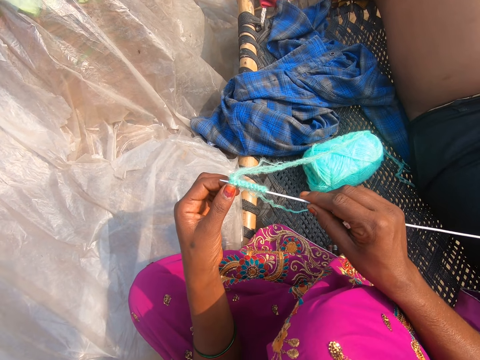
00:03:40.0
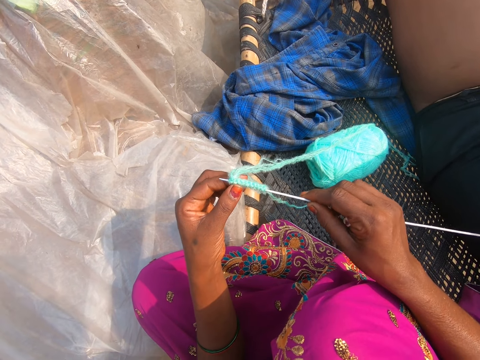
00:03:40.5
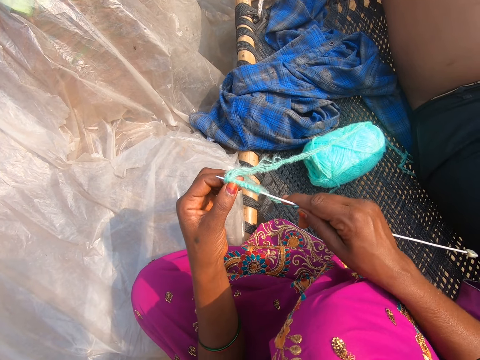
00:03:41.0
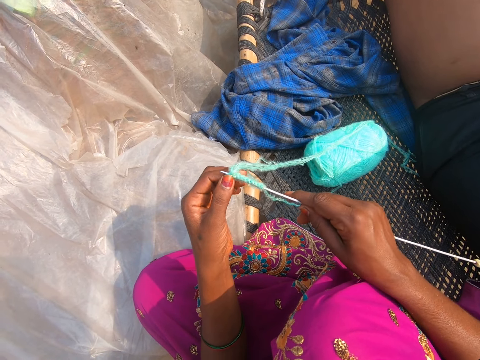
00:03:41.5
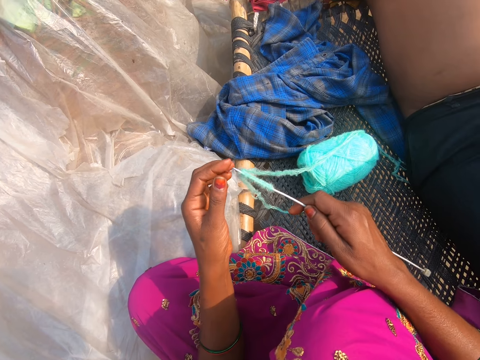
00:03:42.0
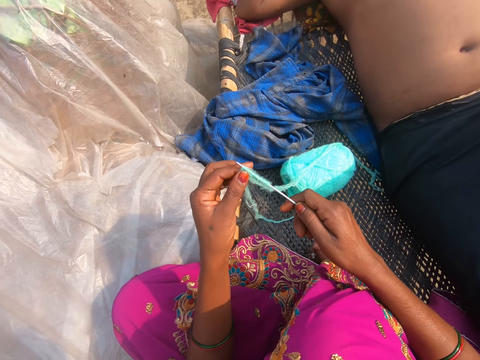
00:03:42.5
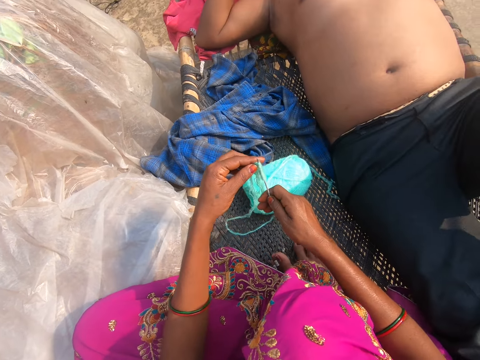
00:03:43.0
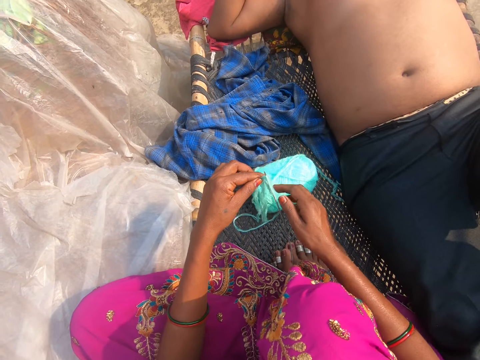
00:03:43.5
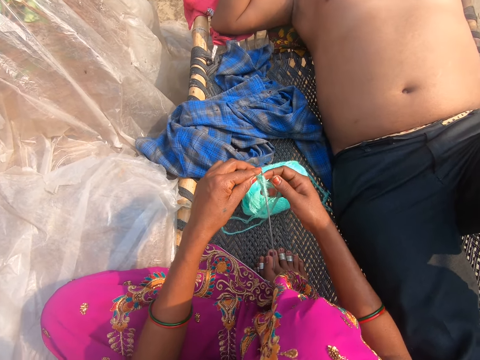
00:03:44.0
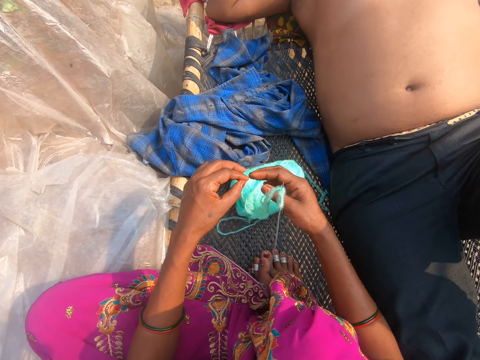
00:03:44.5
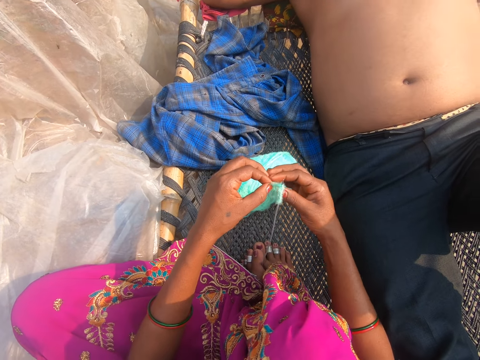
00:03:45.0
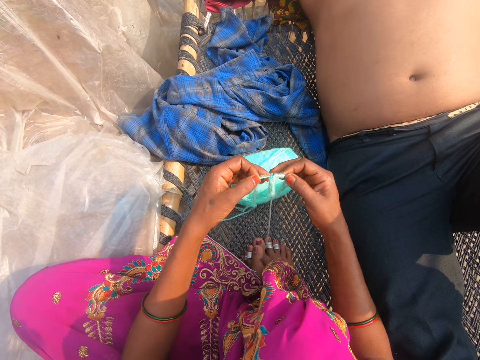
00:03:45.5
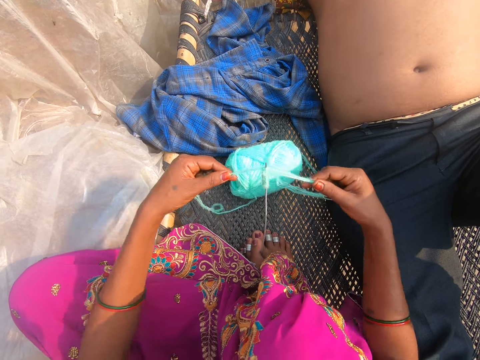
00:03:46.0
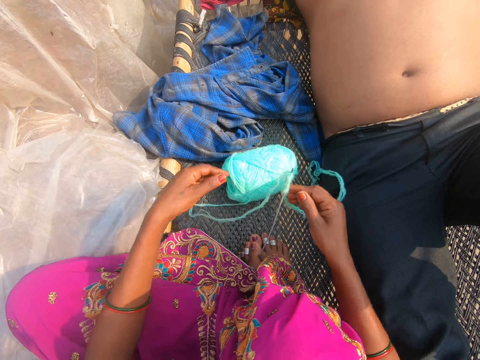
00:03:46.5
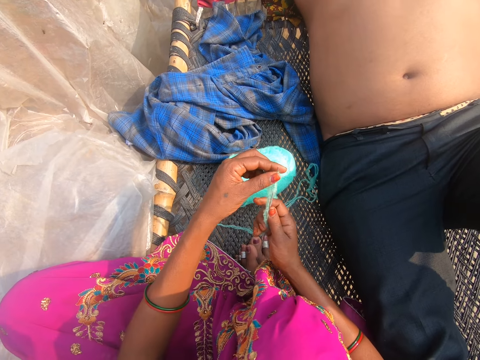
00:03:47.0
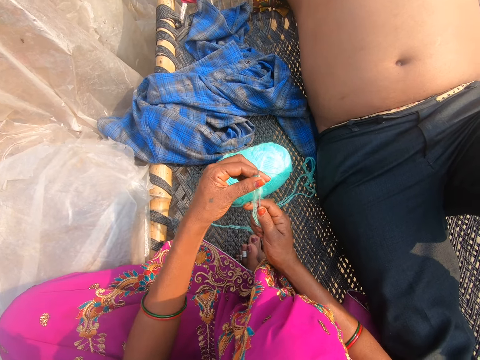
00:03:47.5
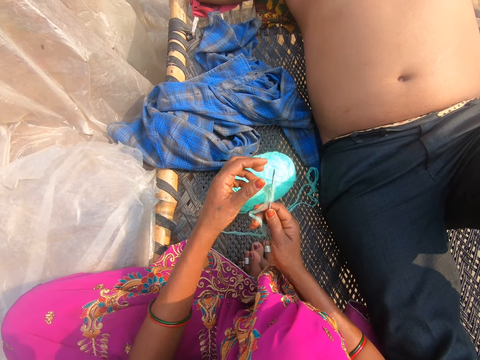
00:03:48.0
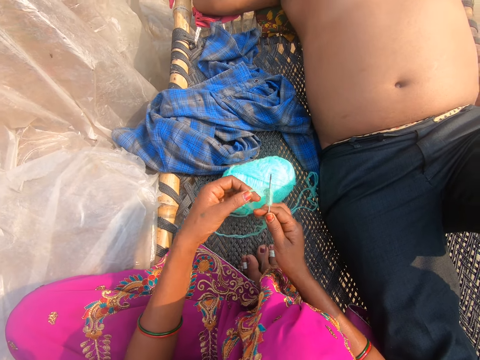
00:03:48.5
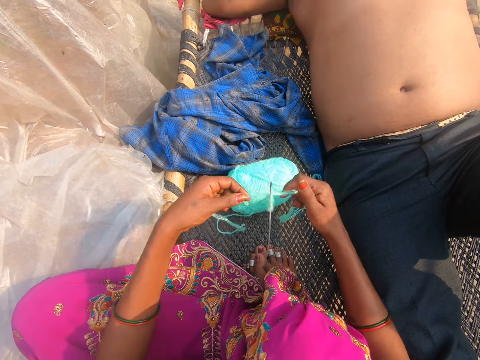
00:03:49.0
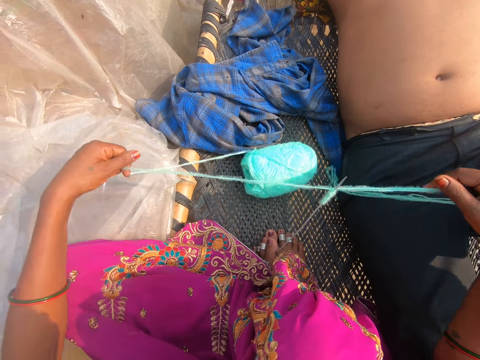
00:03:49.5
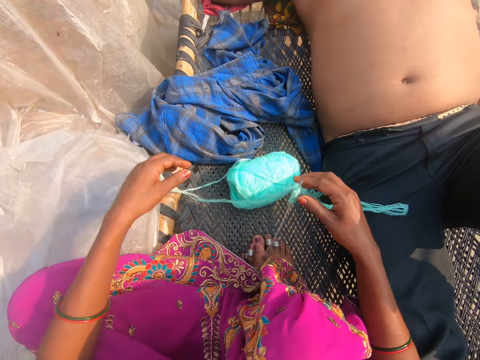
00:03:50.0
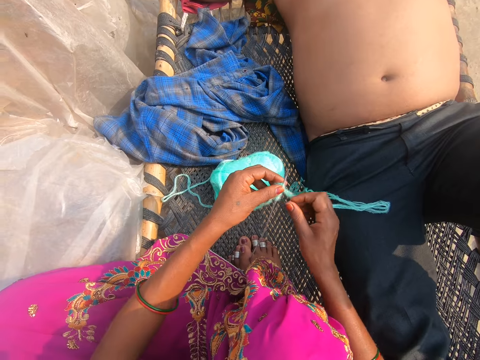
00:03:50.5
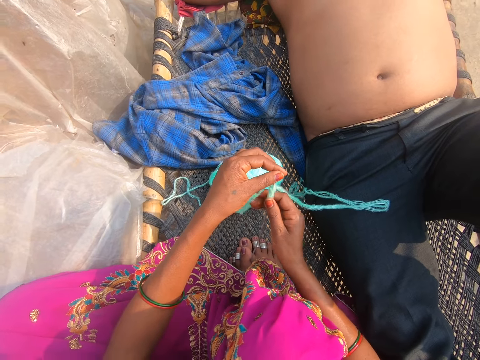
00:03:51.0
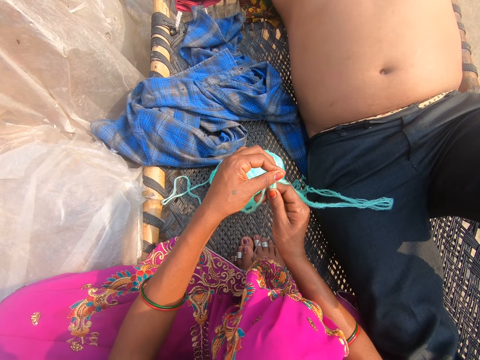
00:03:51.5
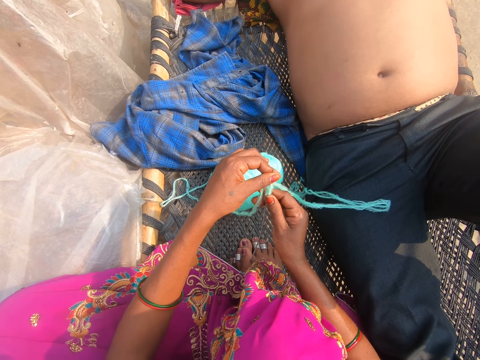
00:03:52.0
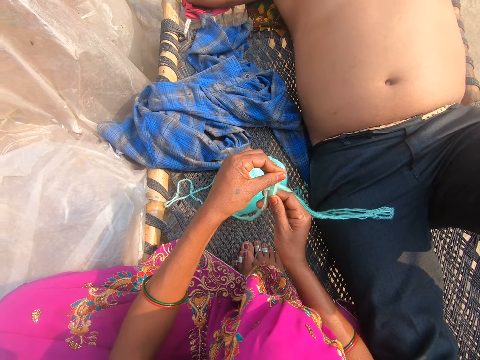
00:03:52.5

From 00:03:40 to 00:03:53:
A man converses with the camera wearer. The camera wearer converses with the man. The man converses with the camera wearer. The camera wearer puts the crochet in between the feet. They converse with the man. The man converses with the camera wearer. The camera wearer pulls the thread. They converse with the man.

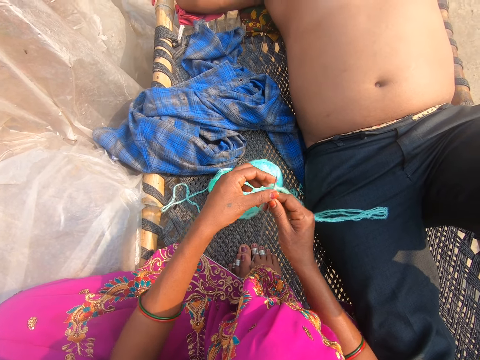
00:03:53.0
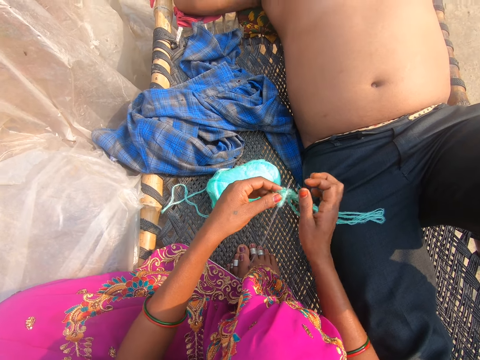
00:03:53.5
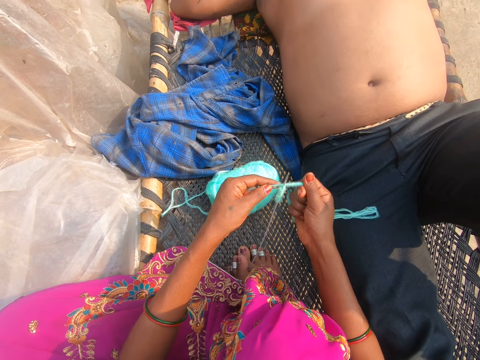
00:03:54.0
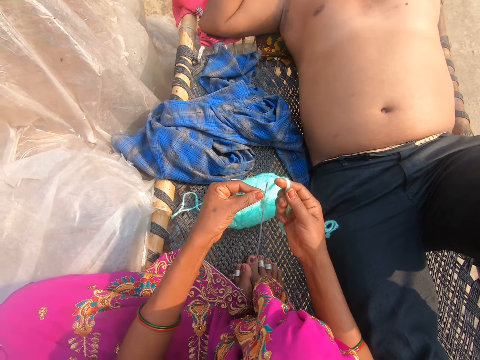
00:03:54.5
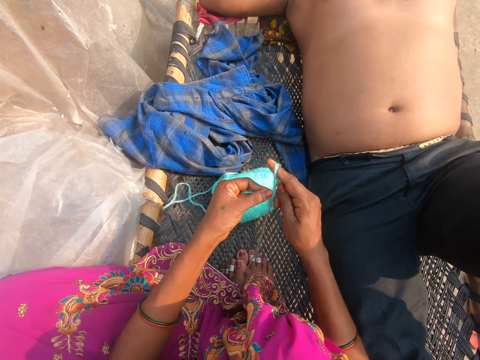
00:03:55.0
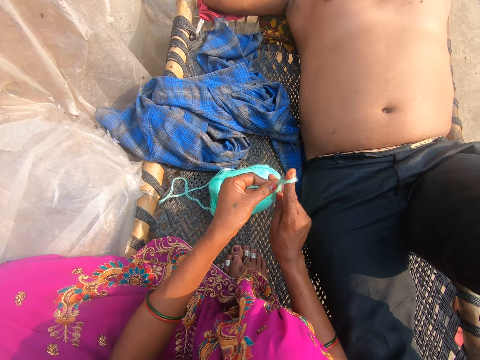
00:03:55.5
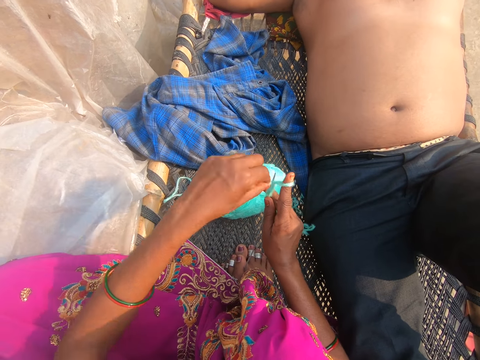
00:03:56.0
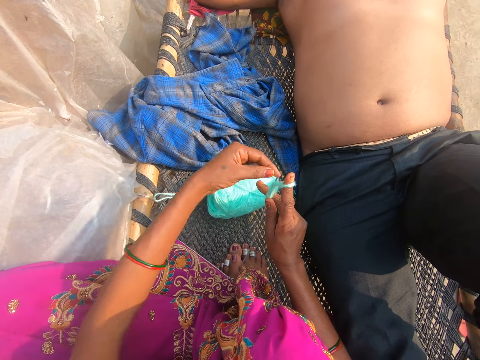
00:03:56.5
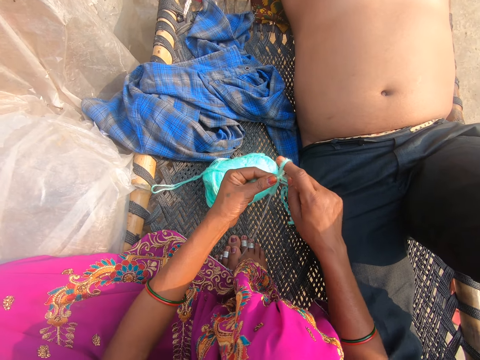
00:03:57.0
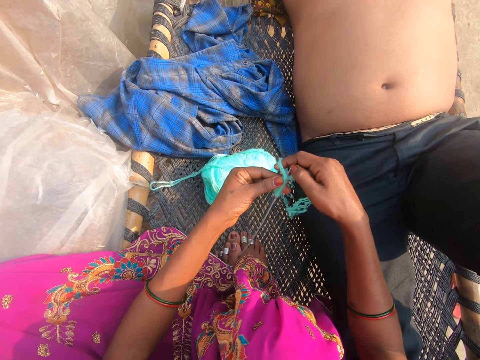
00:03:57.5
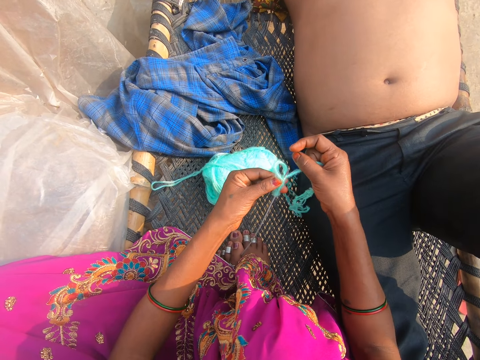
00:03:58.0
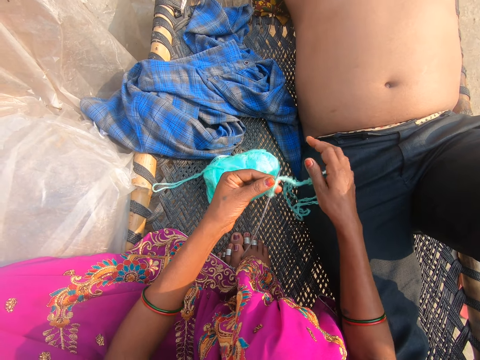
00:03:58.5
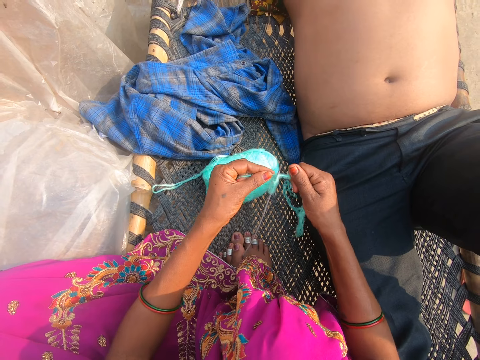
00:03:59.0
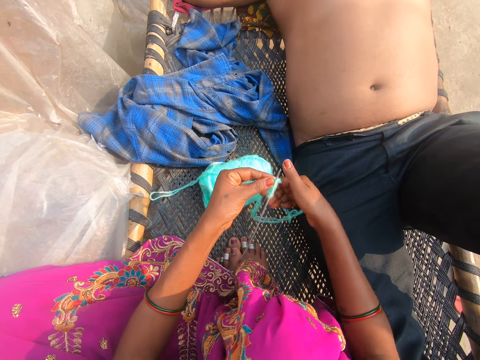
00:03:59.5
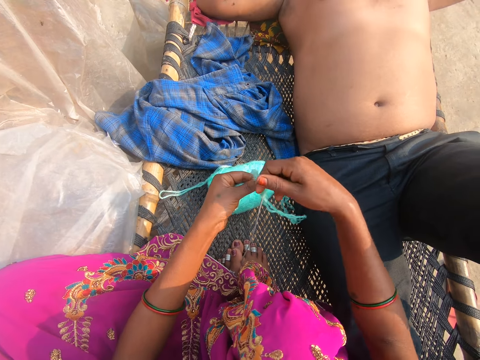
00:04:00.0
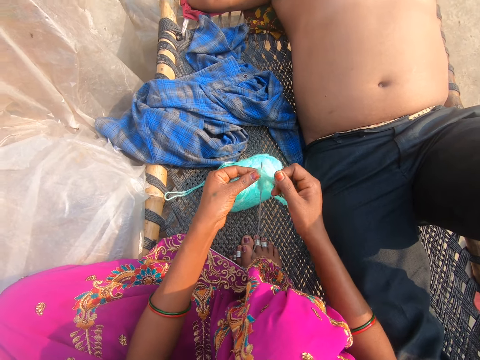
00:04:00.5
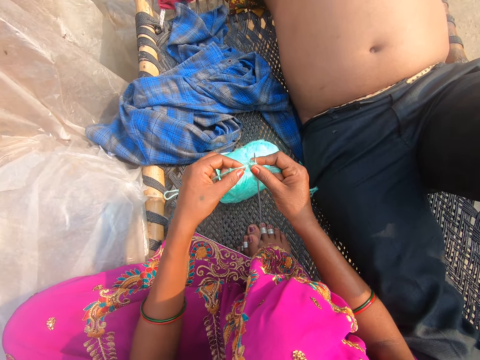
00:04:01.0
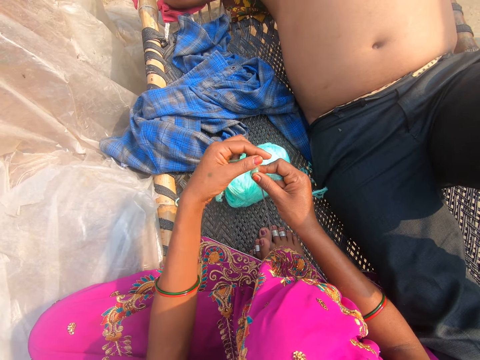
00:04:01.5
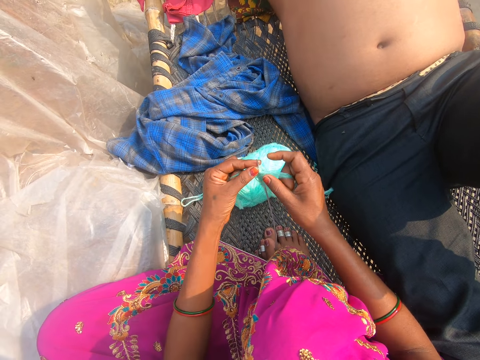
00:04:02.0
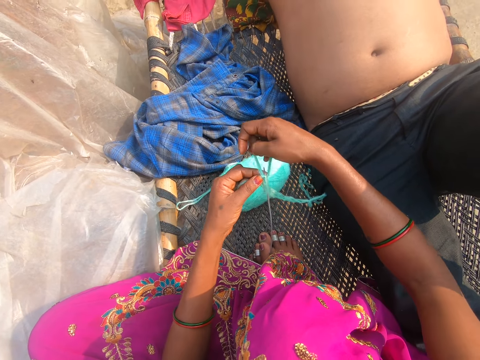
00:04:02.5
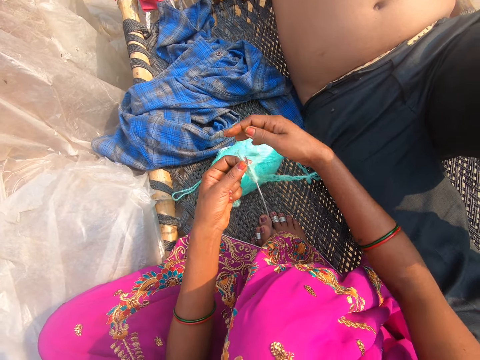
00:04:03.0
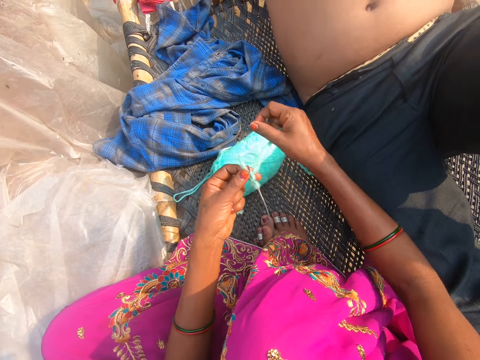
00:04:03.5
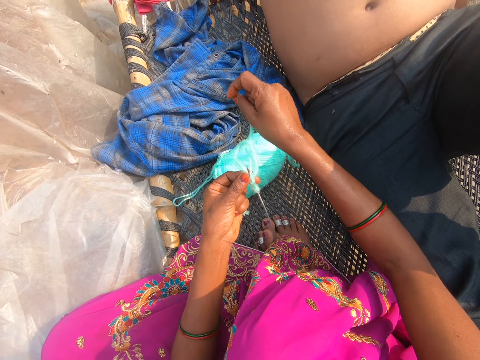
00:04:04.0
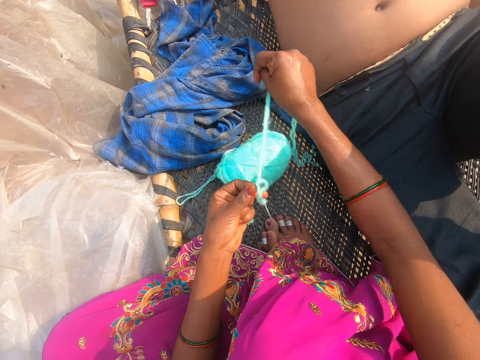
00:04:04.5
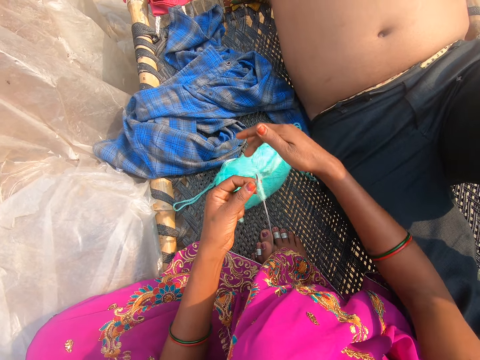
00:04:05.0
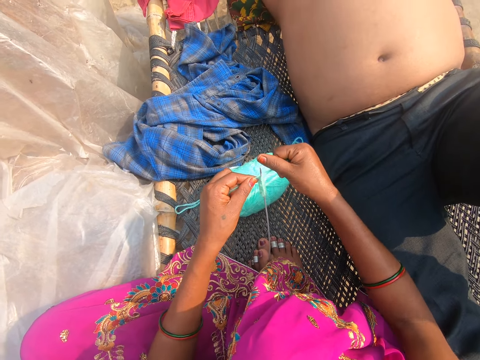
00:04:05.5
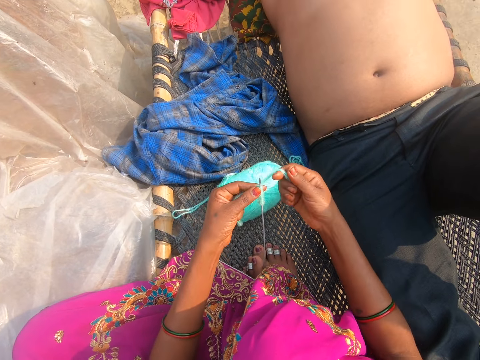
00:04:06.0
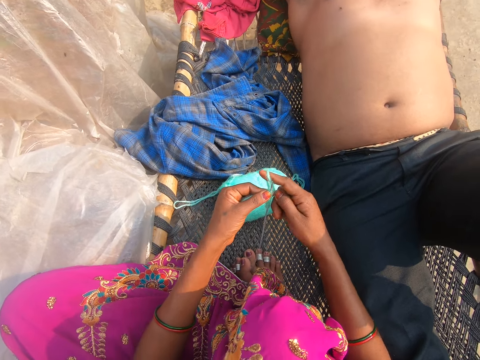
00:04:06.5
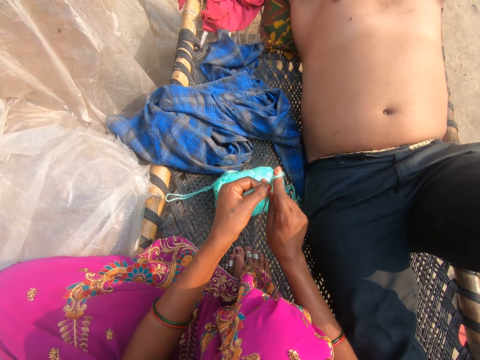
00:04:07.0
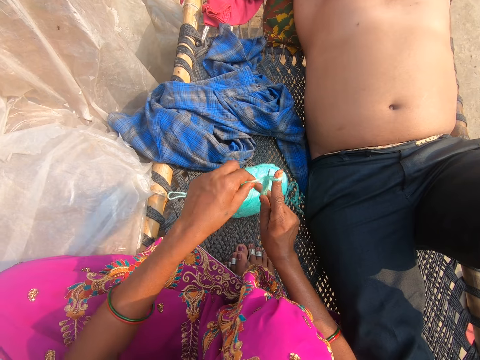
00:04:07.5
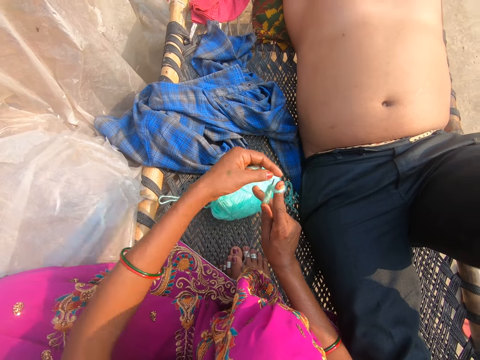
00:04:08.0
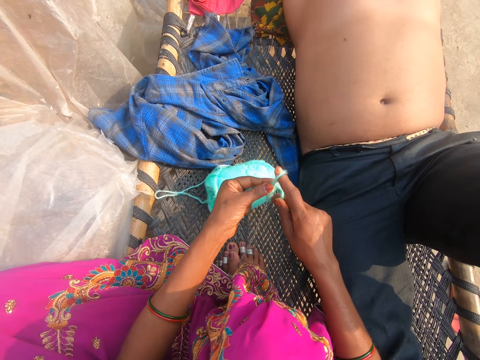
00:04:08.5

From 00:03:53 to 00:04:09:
A man converses with the camera wearer. The camera wearer puts the thread around the crochet. They pull the thread. The man converses with the camera wearer. The camera wearer puts the thread around the crochet. They pull the thread. They put the thread around the crochet.
